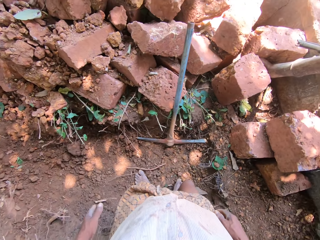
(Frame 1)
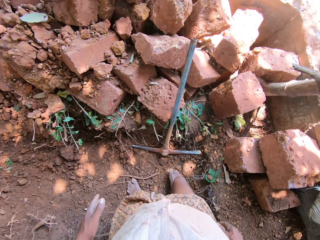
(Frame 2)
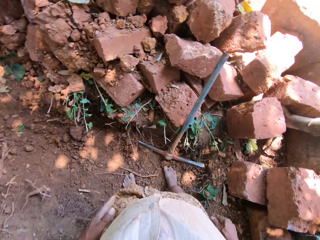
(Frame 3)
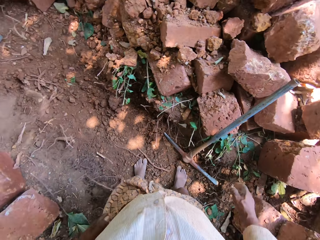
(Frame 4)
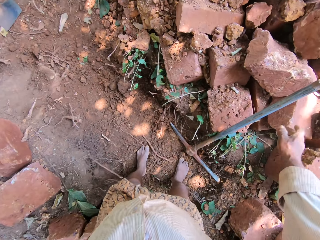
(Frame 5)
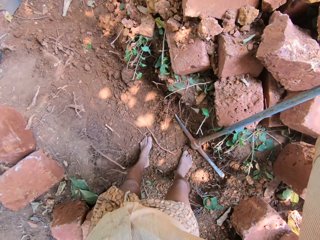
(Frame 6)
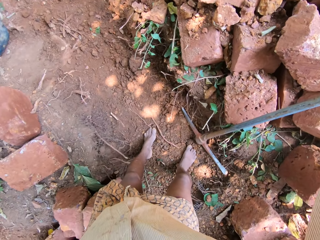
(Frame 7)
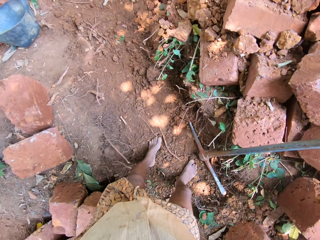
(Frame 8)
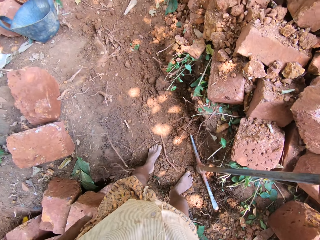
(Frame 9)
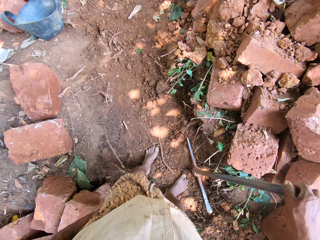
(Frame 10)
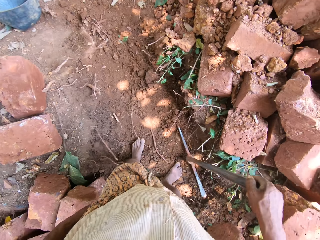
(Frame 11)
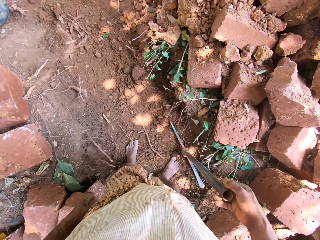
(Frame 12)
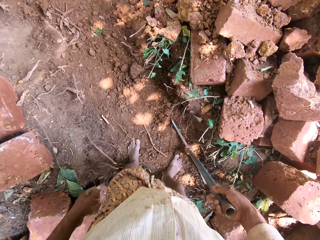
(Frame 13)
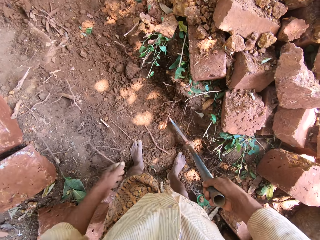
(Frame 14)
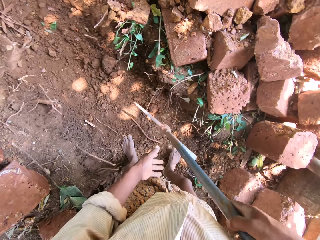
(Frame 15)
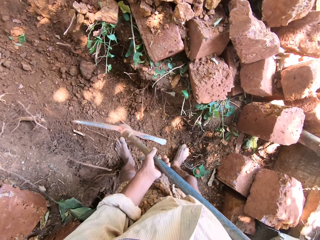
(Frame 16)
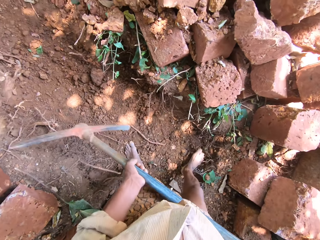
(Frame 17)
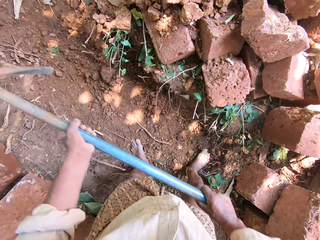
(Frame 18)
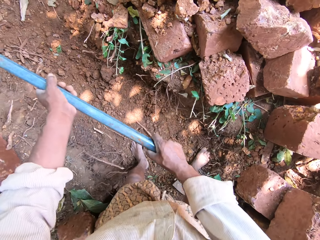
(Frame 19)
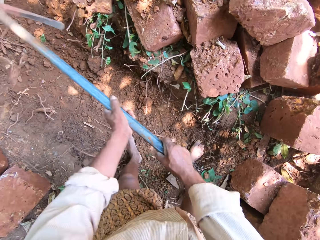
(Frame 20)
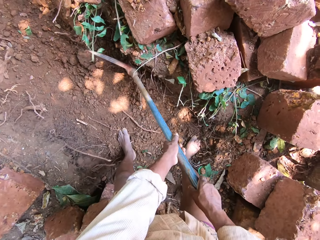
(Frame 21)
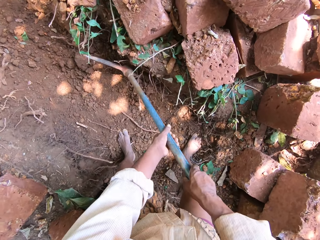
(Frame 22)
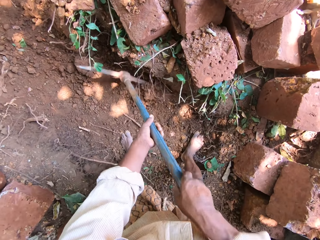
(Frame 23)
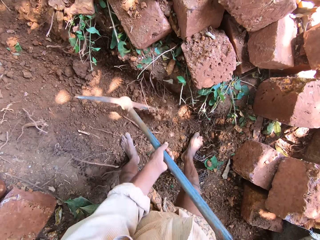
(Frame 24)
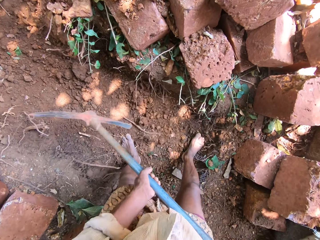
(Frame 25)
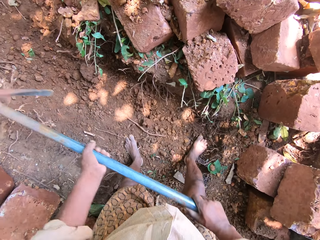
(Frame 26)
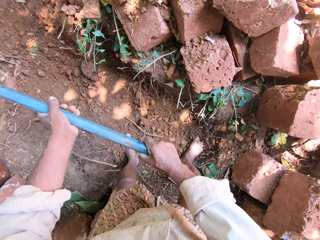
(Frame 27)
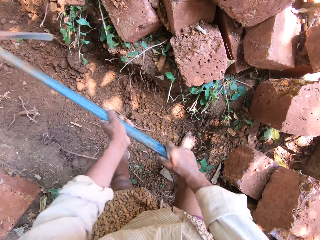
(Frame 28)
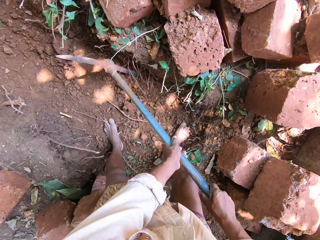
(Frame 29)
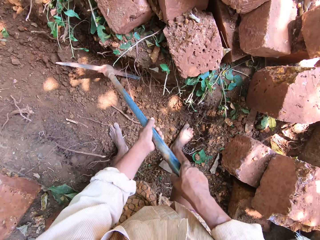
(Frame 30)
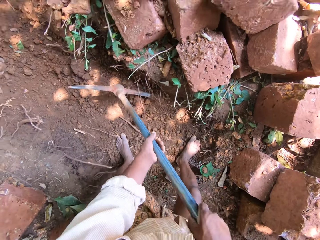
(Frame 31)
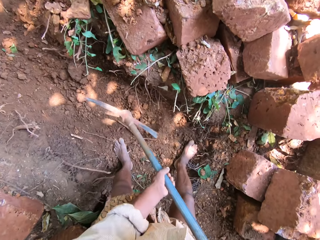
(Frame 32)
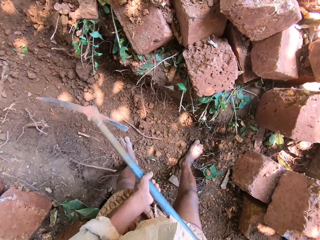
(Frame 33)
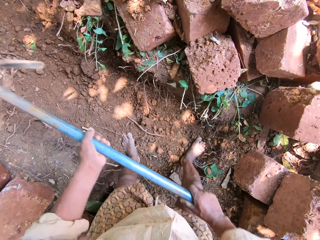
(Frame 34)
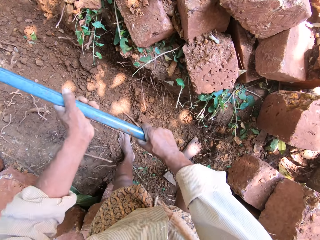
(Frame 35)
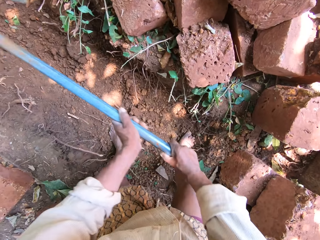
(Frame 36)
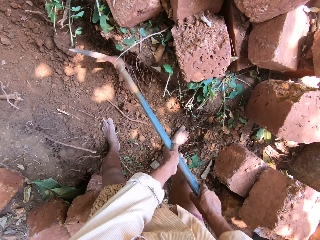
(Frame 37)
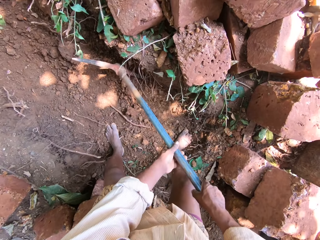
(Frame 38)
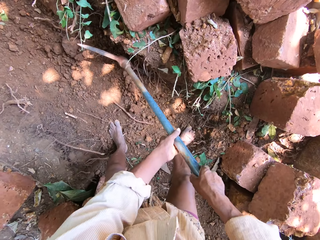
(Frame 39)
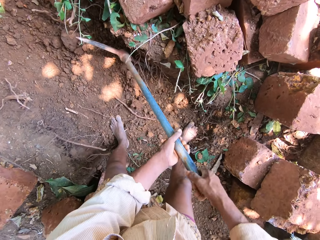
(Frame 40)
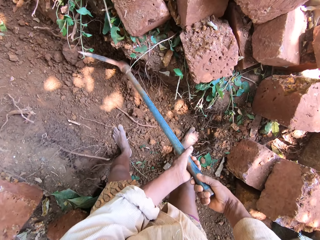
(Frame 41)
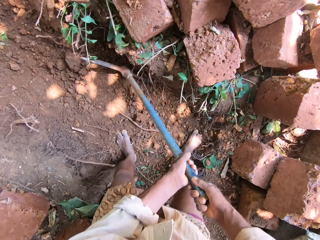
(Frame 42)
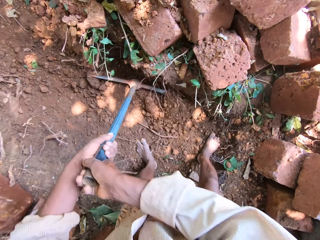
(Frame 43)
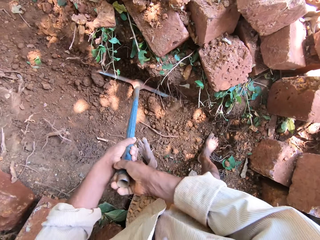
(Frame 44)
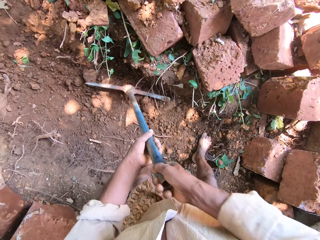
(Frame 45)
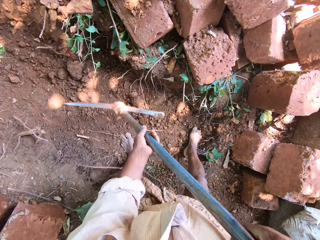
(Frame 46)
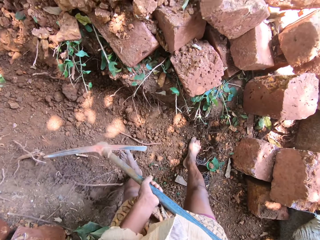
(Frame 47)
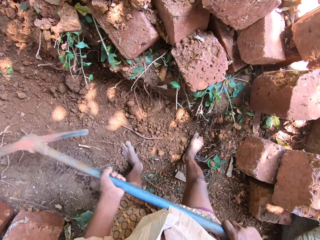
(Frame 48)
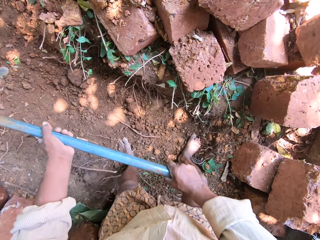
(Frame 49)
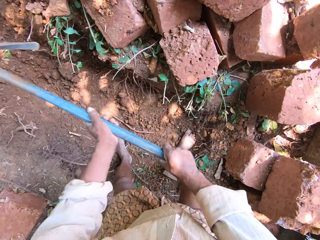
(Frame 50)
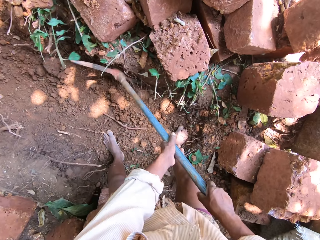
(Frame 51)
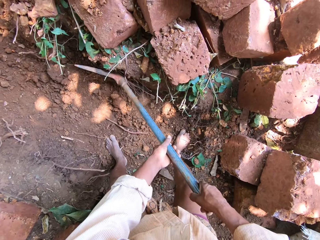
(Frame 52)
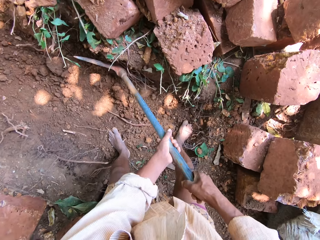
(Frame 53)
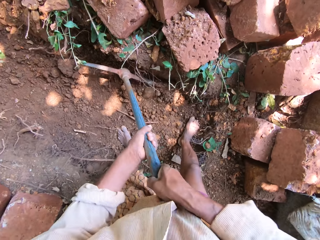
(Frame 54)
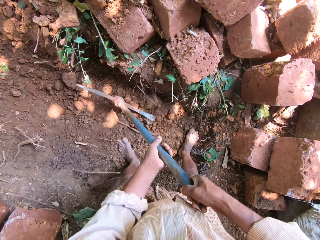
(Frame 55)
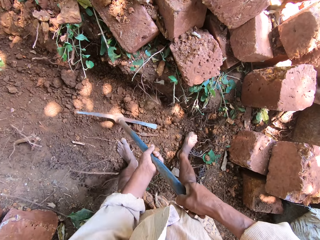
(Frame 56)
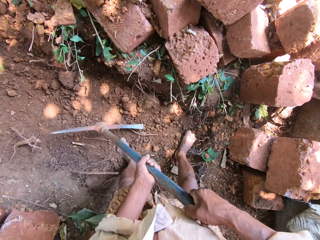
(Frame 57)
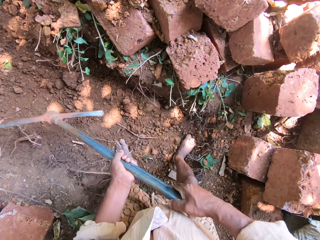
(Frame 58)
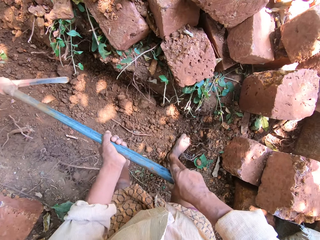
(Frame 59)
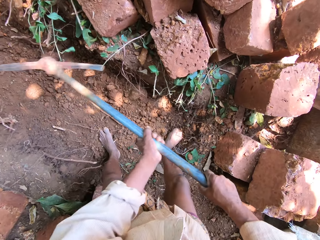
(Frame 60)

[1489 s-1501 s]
The camera wearer takes the pick axe from the ground with his right hand. He holds the pick axe in his hands. He hits the ground with the pick axe in his hands.

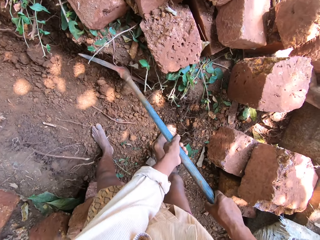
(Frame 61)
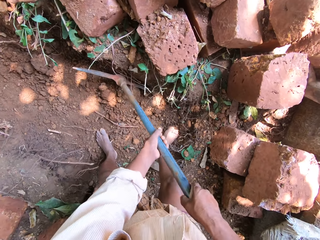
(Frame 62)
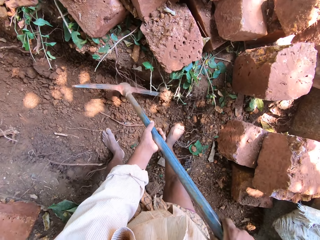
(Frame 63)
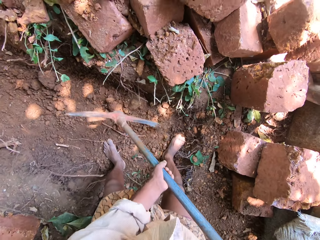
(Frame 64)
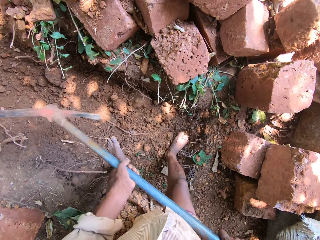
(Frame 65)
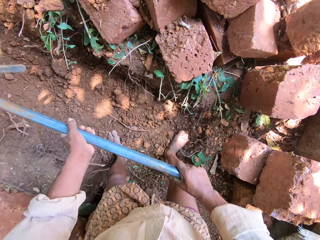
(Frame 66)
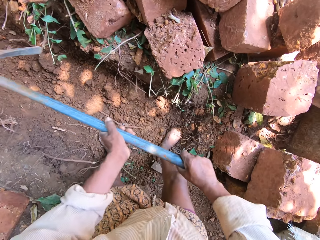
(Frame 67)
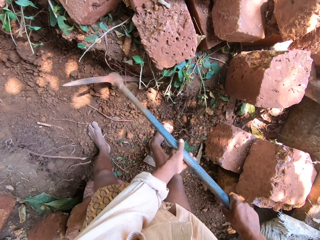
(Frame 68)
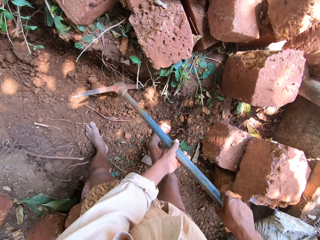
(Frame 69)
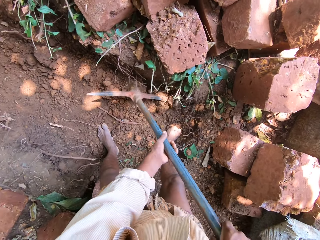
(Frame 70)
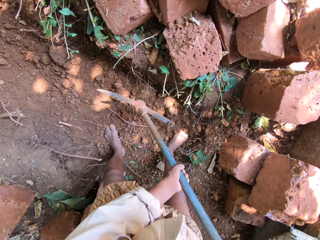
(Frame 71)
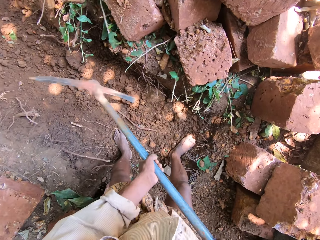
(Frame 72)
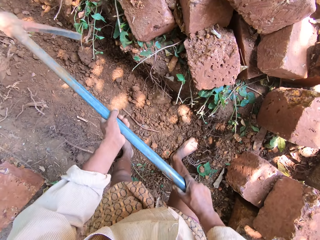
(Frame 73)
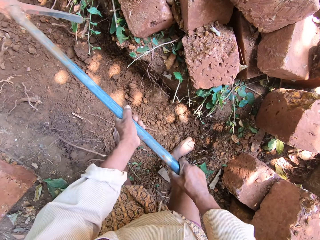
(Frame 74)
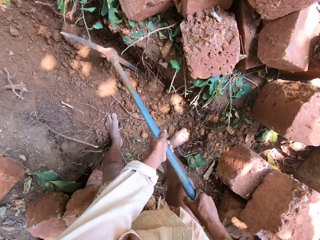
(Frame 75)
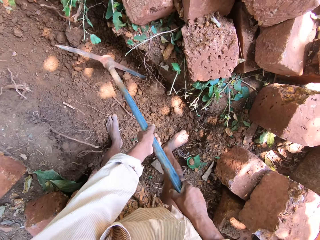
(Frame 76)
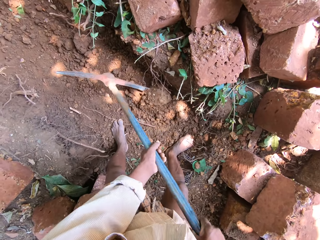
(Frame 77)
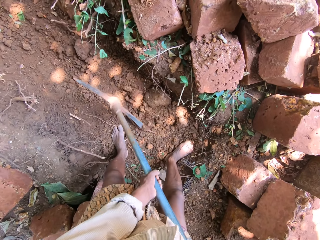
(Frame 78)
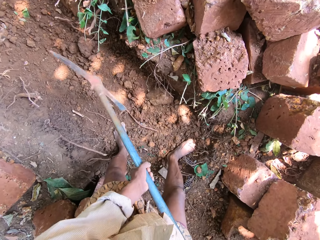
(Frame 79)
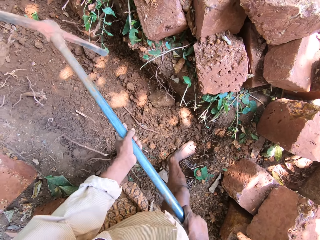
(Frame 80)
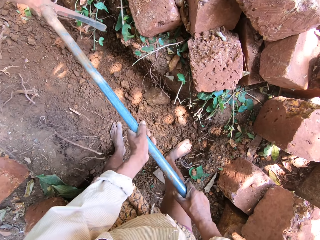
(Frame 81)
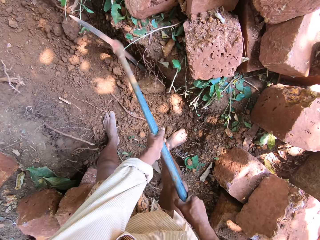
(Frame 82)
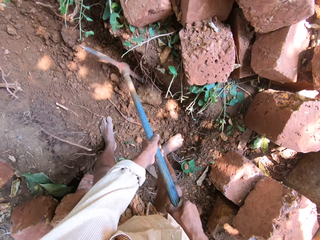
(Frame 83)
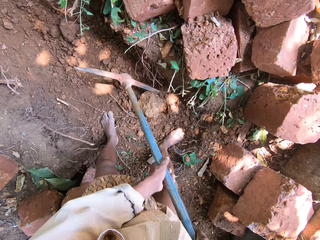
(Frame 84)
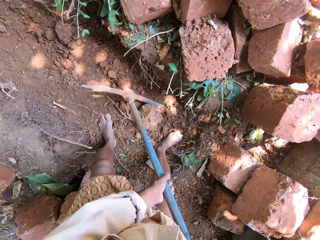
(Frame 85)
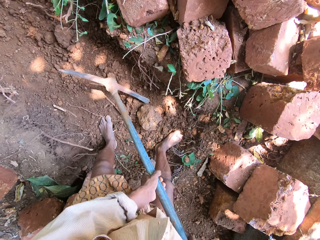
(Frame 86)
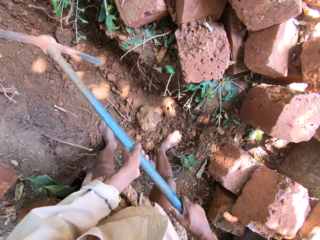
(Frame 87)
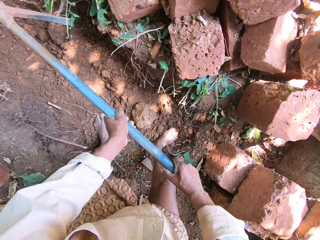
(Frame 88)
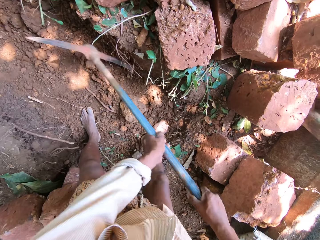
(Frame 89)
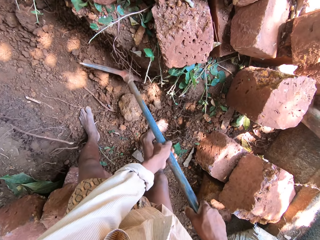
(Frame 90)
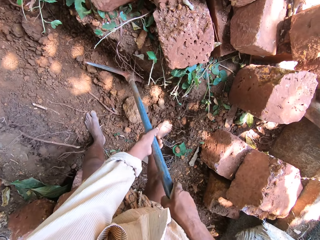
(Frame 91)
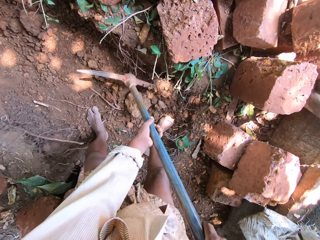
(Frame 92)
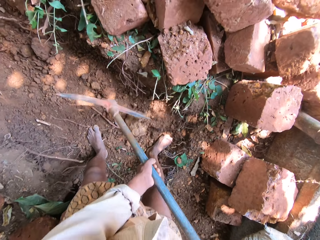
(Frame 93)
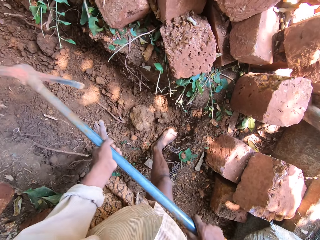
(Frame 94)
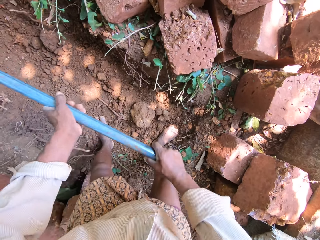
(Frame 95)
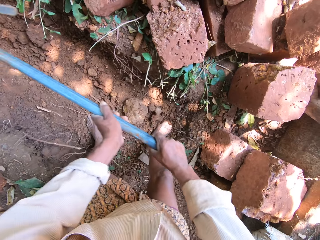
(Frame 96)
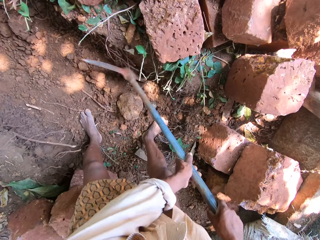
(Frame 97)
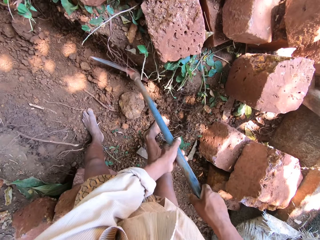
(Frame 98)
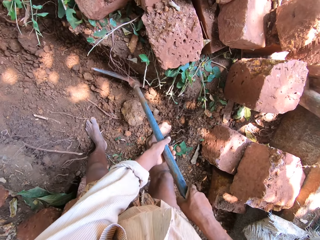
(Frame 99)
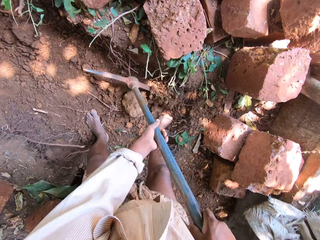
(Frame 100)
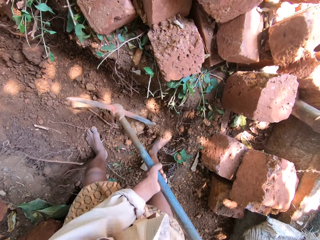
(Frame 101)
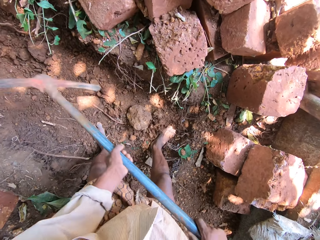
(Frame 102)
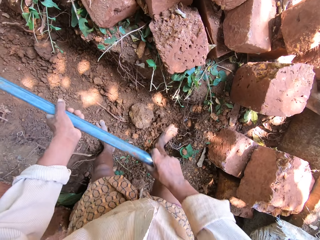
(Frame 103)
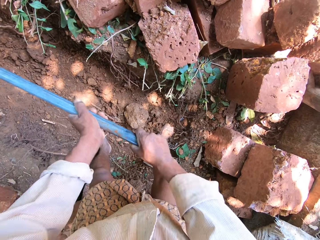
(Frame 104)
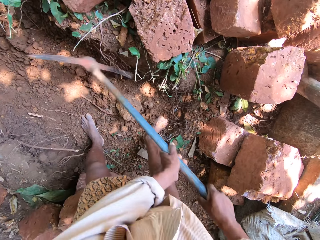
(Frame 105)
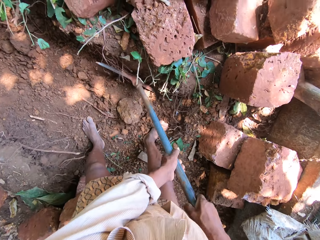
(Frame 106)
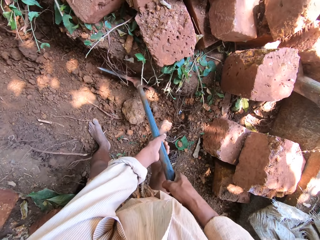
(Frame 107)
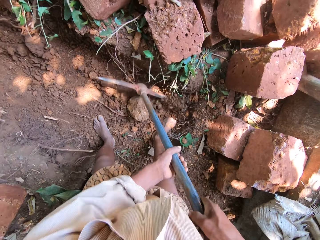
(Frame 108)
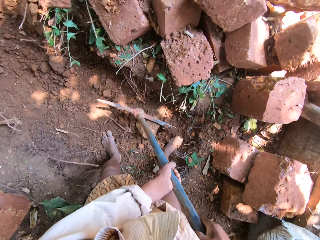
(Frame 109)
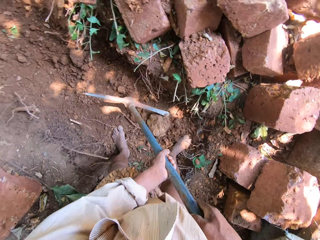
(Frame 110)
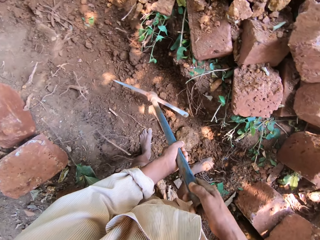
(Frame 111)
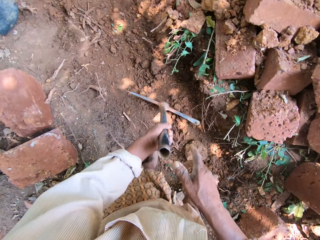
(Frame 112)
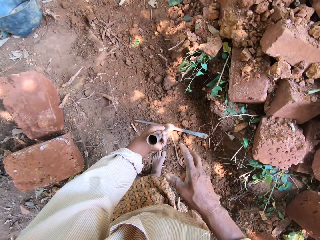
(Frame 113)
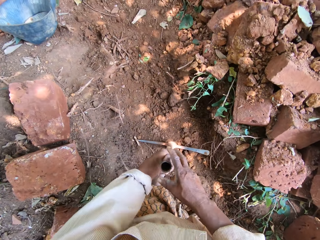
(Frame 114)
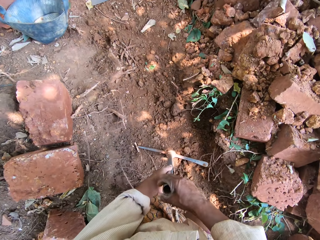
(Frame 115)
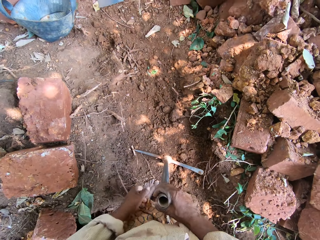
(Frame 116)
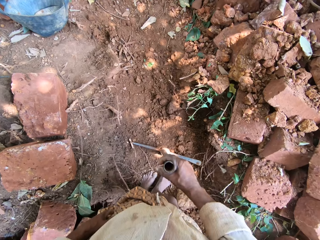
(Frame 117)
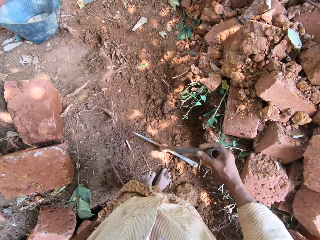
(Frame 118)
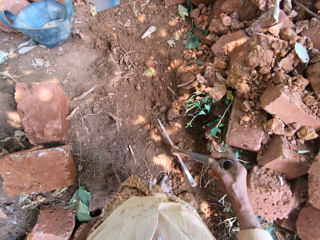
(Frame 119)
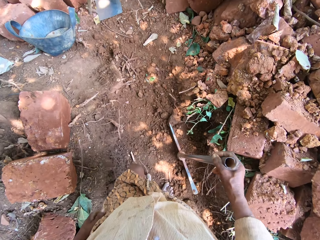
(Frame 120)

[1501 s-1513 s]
The camera wearer drops the pick axe on the ground with his left hand. He collects the pick axe from his left hand with his right hand.
